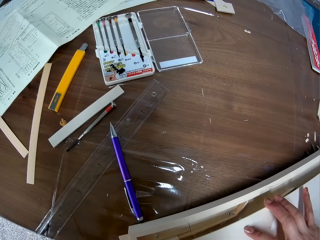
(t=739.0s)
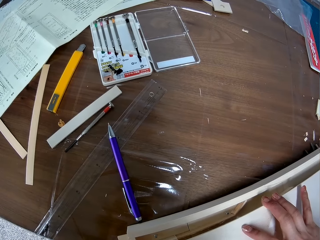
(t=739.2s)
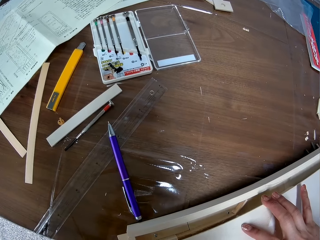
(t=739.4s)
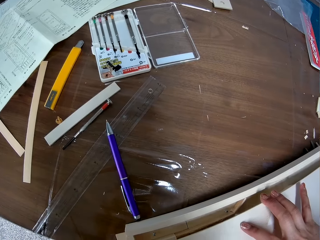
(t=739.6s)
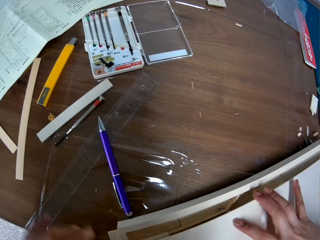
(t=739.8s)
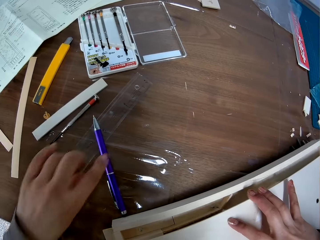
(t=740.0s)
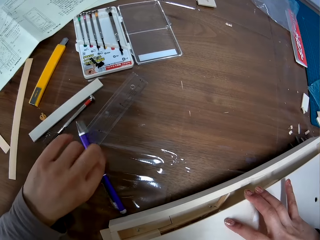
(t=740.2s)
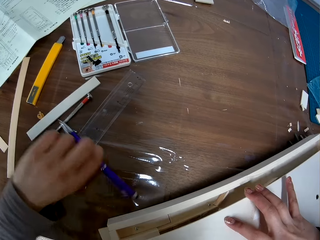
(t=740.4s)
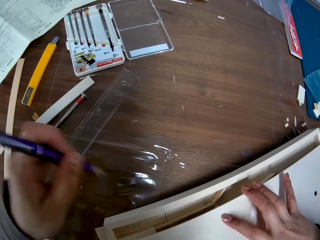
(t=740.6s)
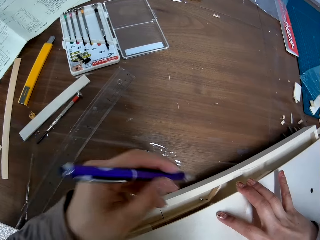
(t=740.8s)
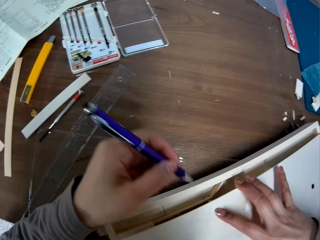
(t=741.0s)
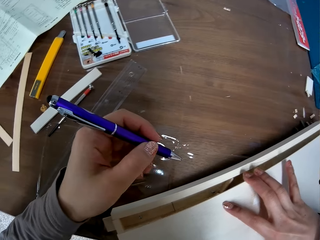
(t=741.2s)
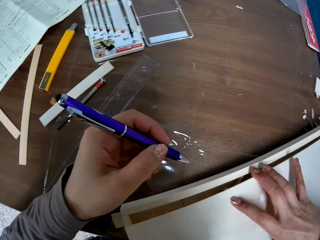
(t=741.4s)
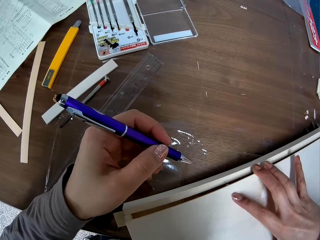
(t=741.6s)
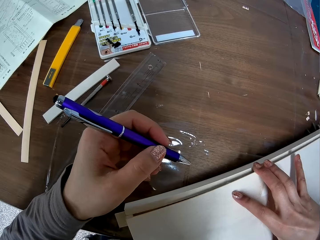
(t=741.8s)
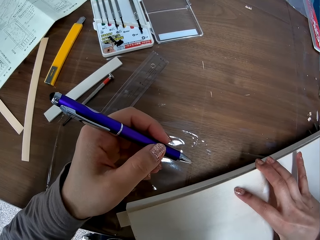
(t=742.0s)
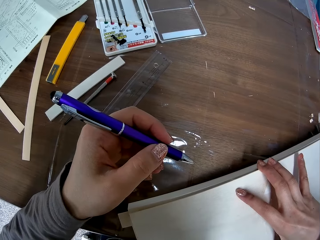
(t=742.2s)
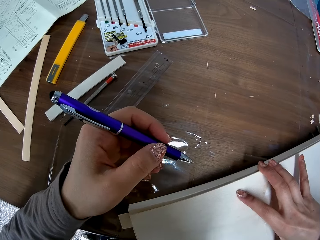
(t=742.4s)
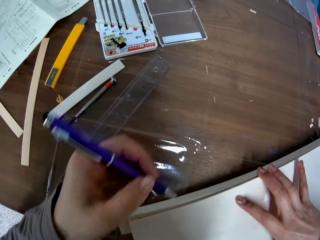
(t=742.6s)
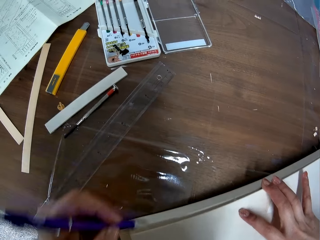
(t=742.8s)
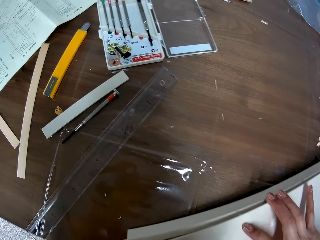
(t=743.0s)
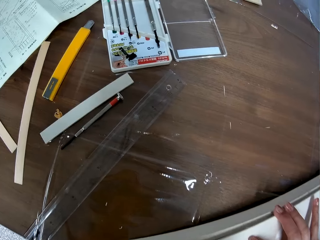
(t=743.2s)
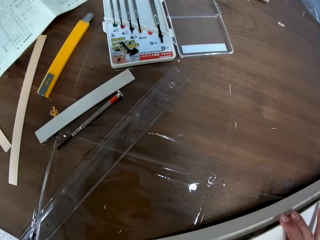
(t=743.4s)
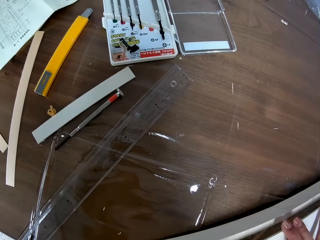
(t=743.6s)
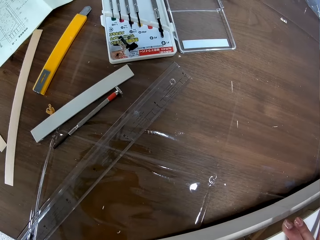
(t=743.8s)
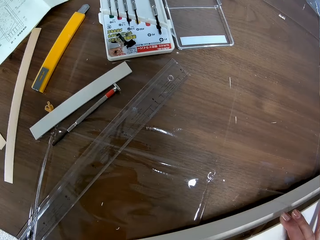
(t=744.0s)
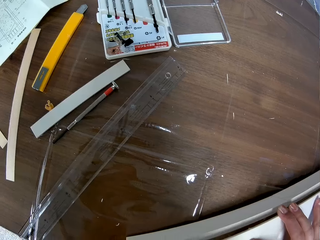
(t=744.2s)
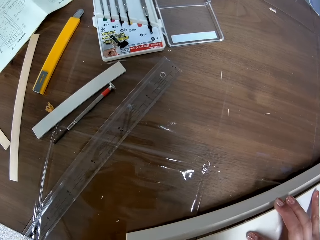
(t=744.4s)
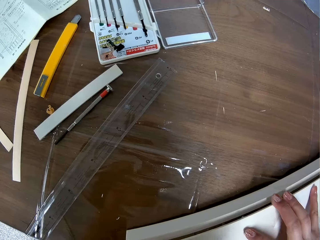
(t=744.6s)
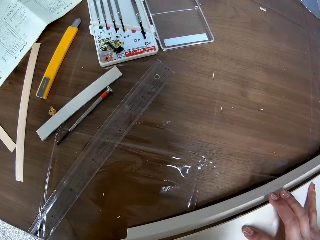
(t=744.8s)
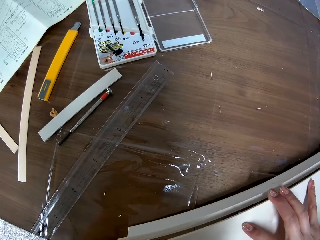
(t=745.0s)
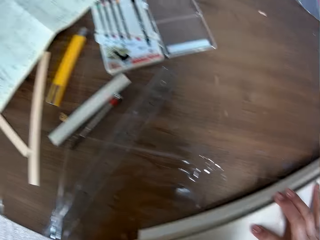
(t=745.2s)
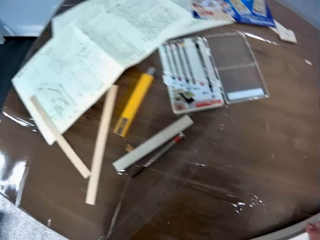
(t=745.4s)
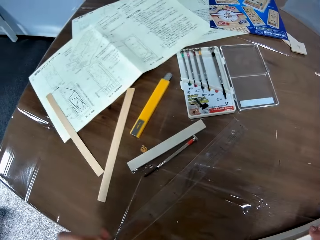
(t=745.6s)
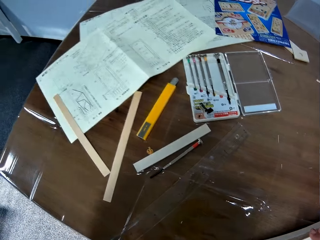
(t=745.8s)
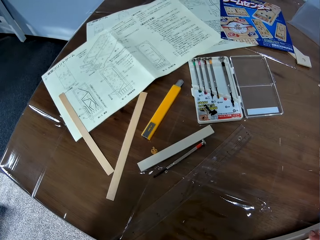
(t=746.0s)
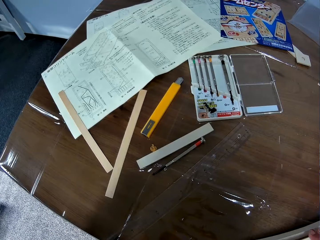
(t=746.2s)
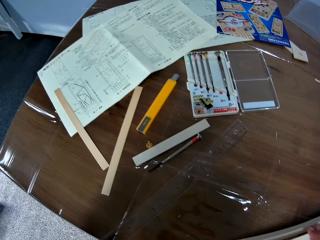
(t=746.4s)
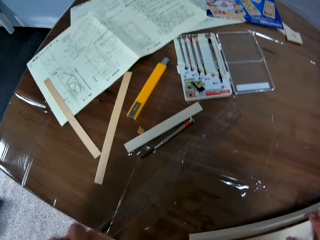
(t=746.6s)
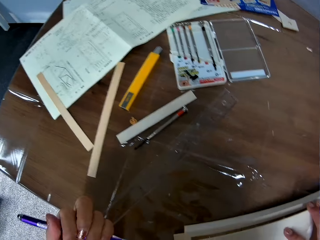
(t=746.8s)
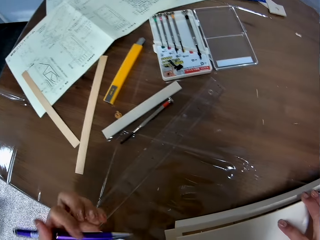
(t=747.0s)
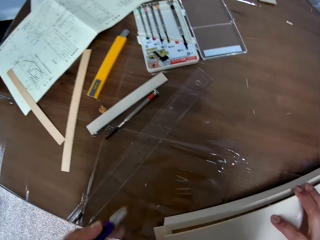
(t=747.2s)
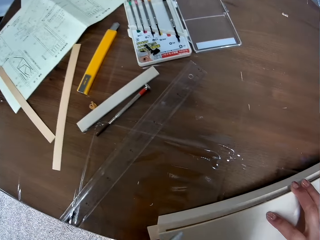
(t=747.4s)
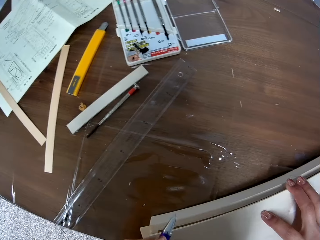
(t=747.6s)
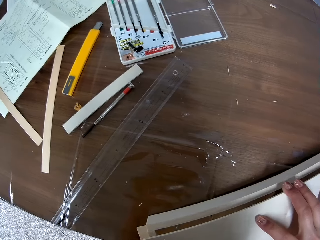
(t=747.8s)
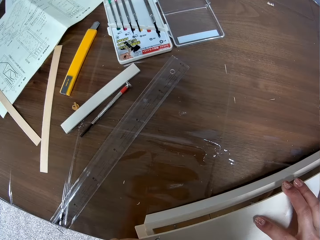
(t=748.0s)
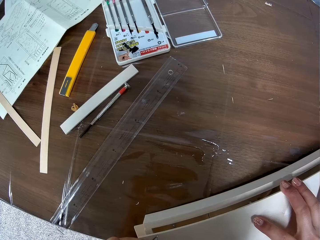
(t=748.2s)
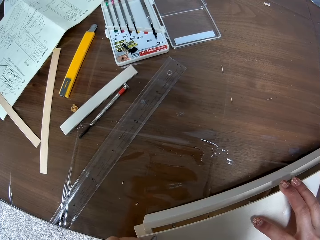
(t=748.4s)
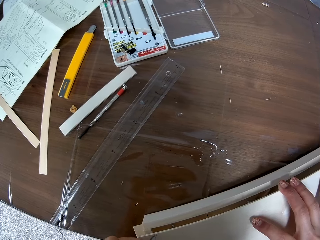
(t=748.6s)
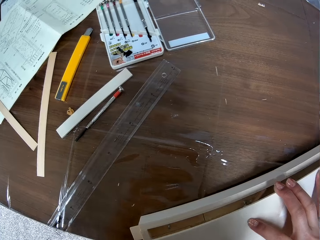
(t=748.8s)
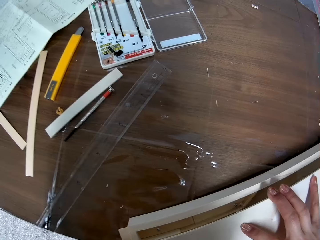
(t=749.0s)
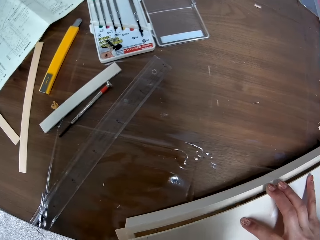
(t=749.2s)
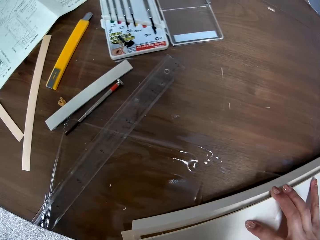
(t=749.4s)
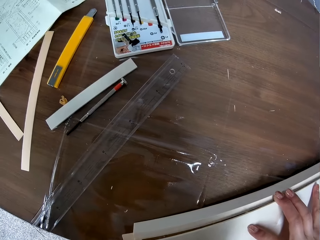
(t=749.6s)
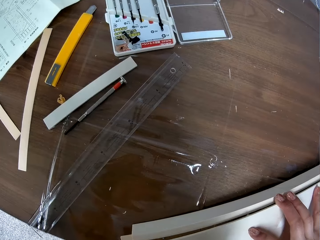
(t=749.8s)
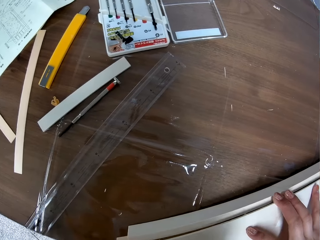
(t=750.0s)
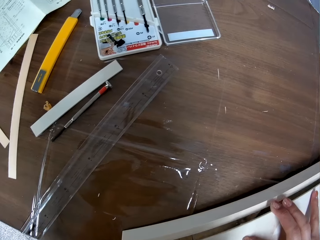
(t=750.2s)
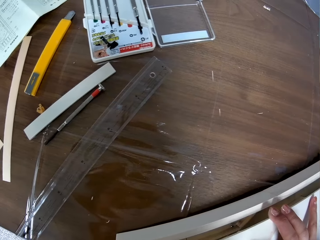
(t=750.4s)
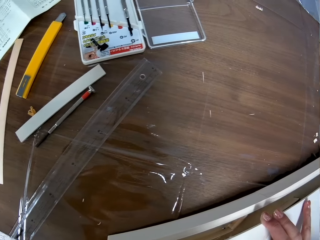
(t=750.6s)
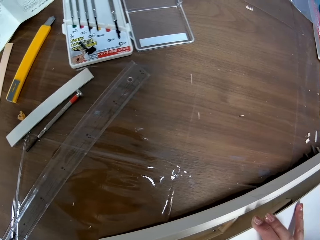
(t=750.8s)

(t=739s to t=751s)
The camera wearer picks up a pen from the table with her left hand. She puts back the wooden board or piece of wood to the laser cut wood craft. She marks the piece of wood with the pen.

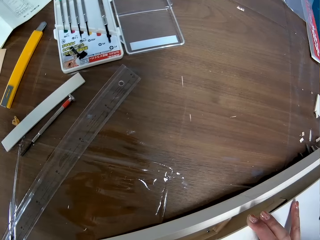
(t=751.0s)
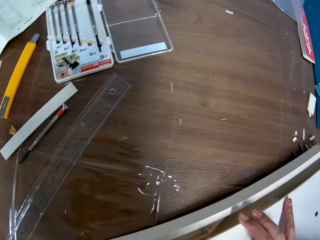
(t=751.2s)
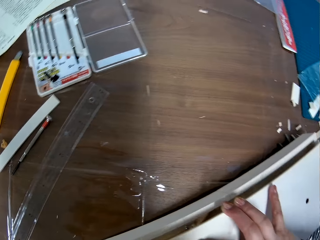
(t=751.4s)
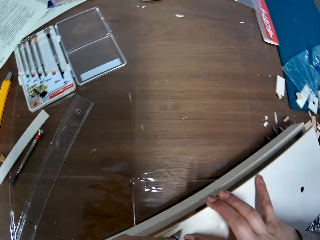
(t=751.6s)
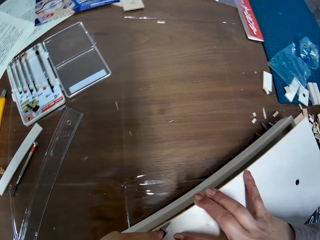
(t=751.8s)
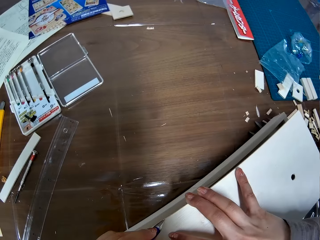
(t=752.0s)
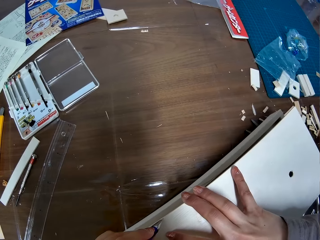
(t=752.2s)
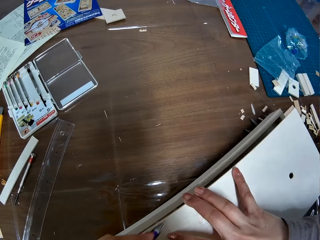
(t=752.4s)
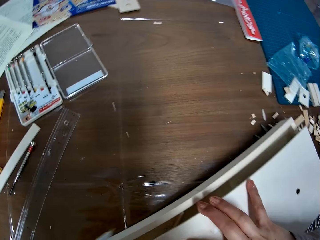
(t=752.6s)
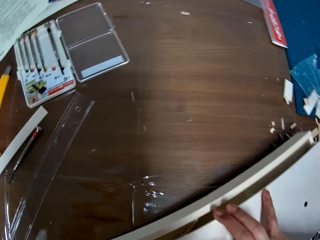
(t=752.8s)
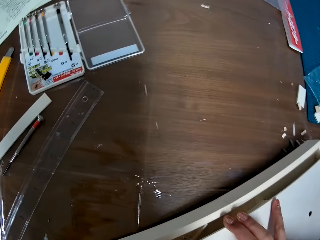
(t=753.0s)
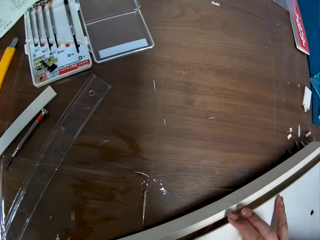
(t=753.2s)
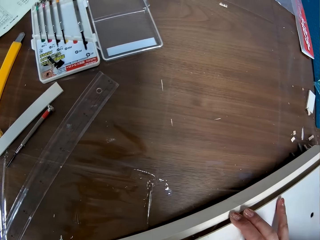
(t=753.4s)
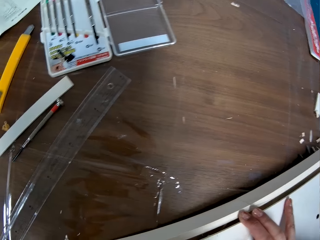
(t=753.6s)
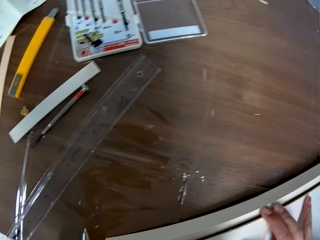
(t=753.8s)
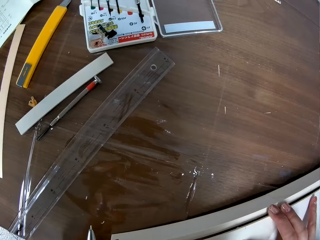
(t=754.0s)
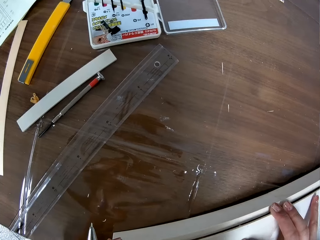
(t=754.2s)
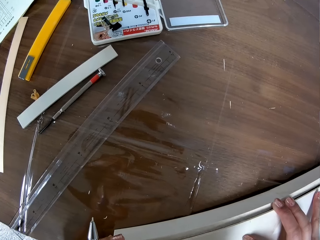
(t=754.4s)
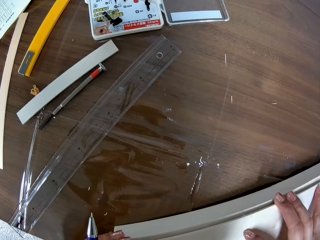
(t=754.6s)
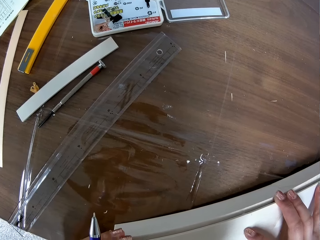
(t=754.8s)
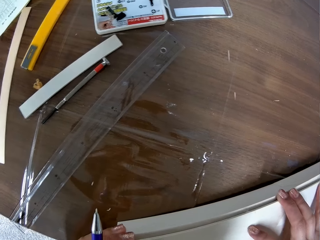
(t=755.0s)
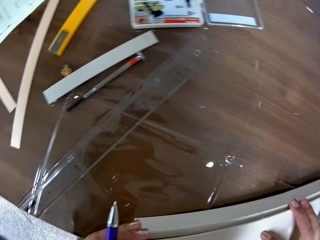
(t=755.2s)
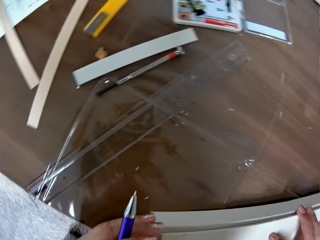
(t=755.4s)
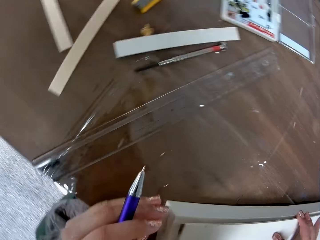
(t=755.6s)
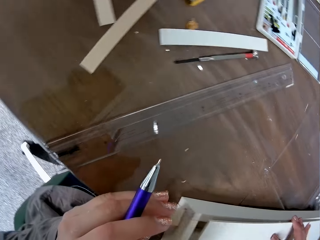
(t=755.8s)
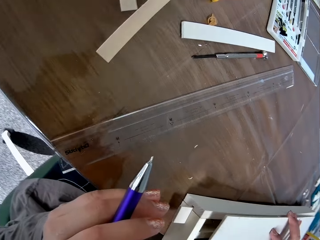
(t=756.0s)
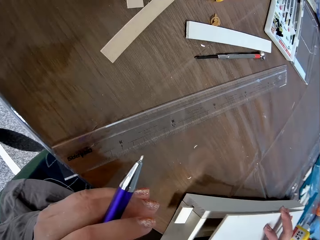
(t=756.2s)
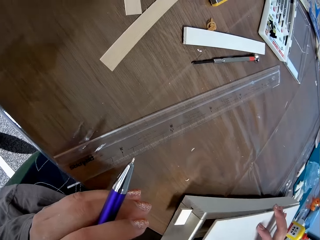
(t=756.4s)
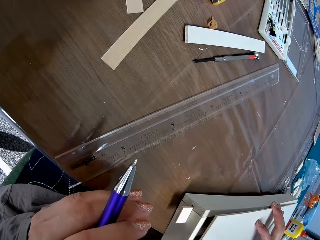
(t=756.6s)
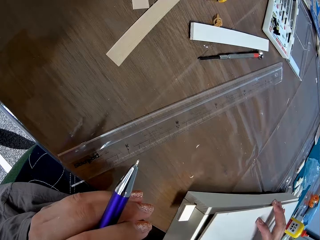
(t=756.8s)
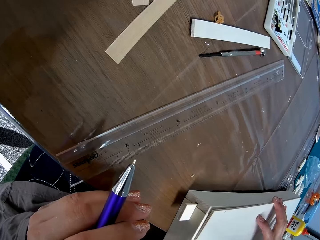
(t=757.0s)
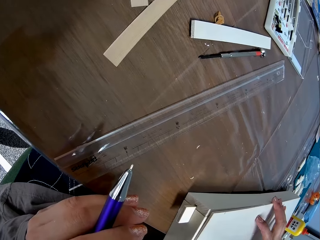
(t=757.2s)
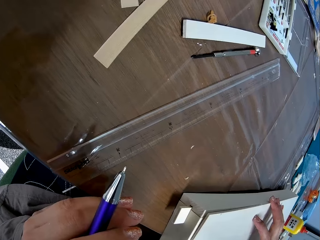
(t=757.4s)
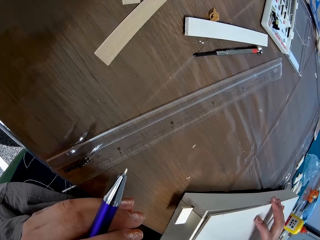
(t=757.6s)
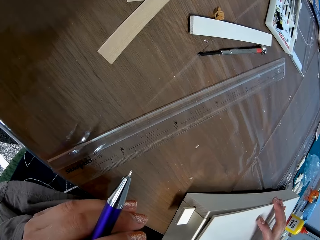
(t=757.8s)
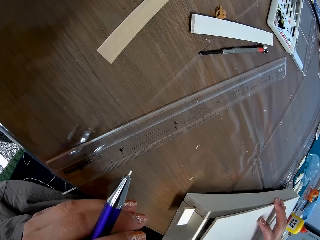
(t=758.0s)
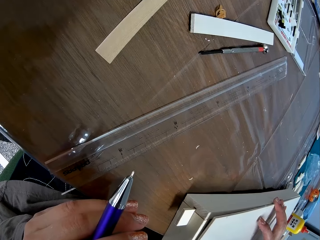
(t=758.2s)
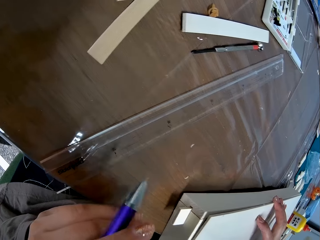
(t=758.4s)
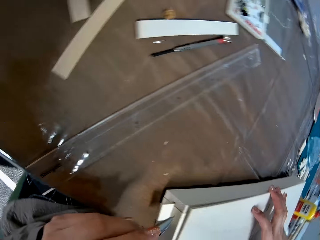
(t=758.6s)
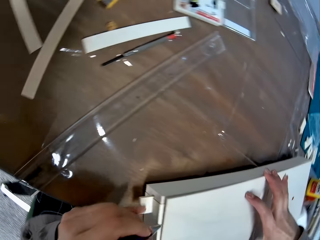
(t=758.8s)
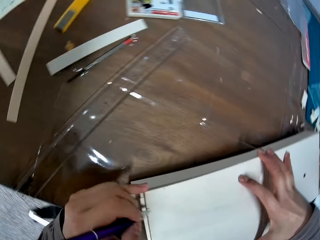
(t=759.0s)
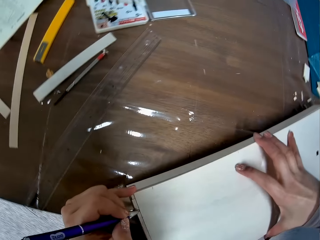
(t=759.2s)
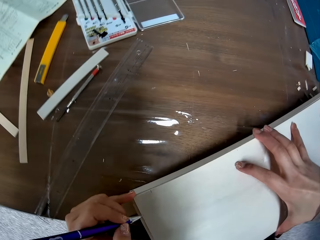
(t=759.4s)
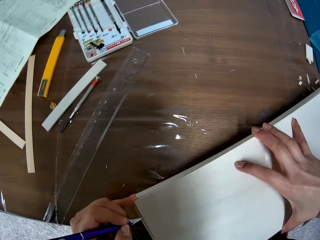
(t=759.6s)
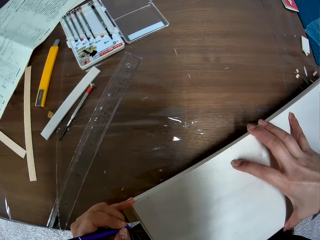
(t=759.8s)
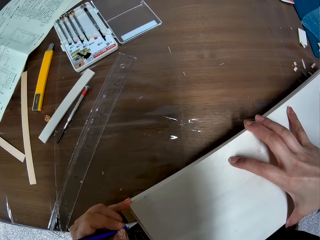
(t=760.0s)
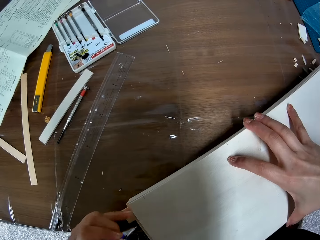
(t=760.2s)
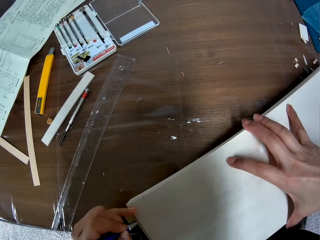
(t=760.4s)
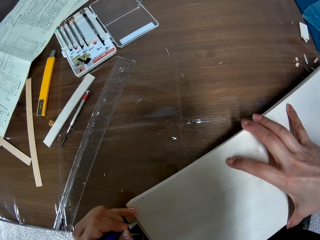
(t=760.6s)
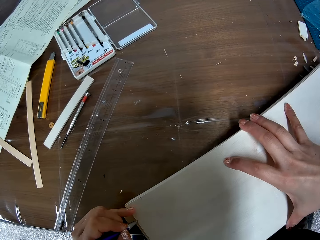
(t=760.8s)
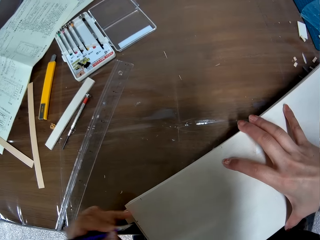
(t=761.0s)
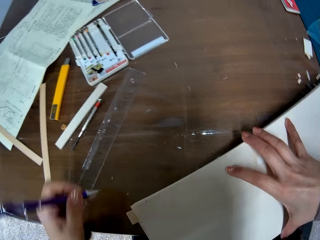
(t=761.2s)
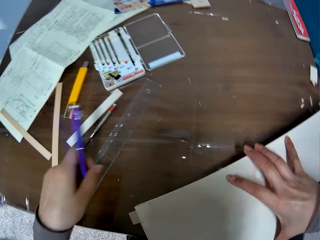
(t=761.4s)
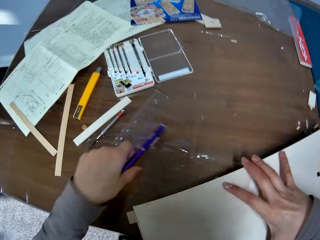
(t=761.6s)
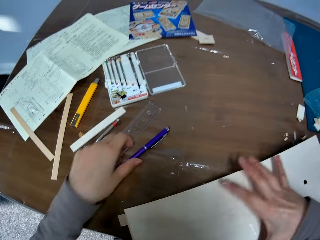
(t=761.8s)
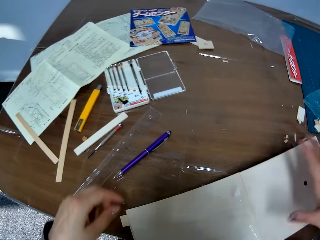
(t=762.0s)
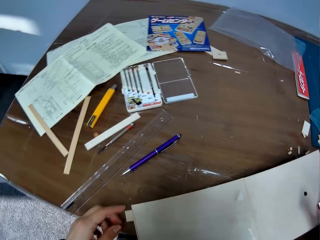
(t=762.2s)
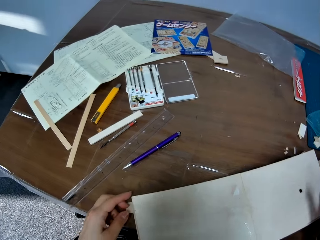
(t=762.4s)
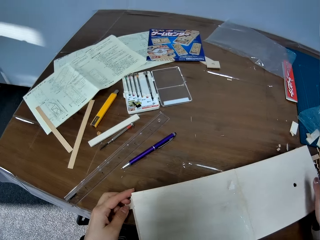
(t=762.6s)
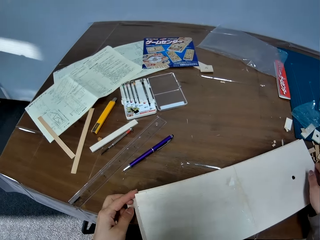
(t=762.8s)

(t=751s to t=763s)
The camera wearer marks the piece of wood or wooden board with the pen. She fixes the wooden board to the laser cut wood craft. She marks the piece of wood with the pen. She drops the pen on the table with her left hand.
